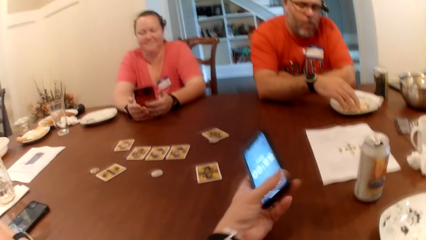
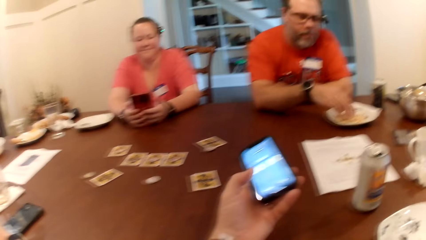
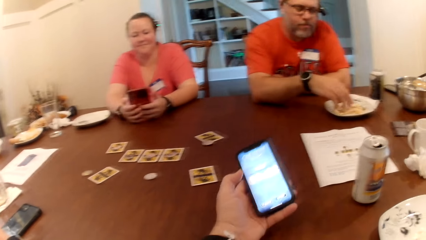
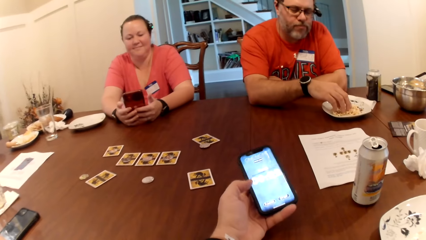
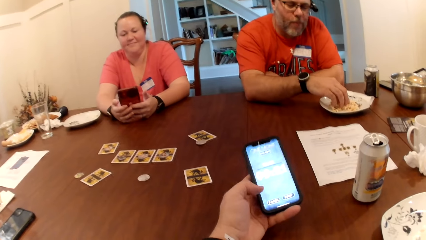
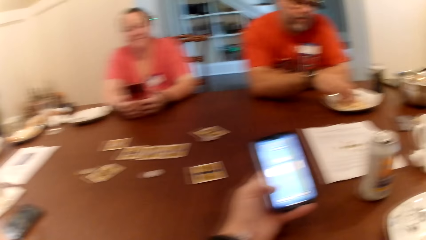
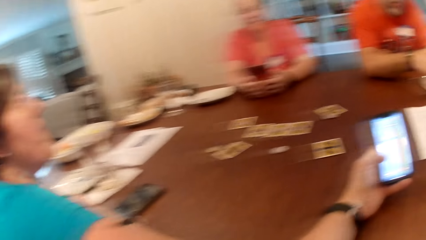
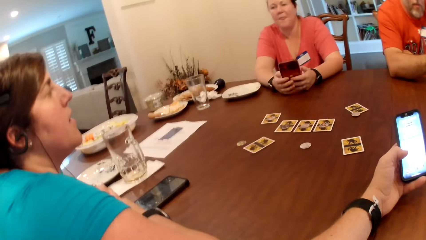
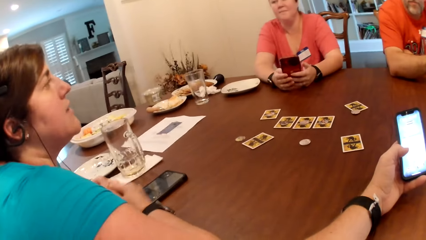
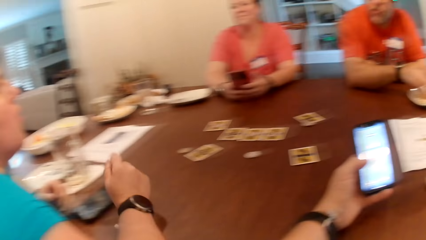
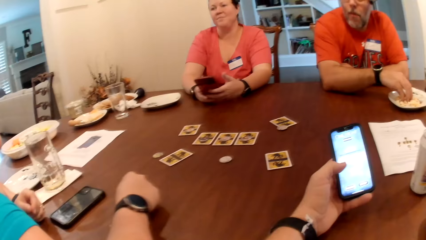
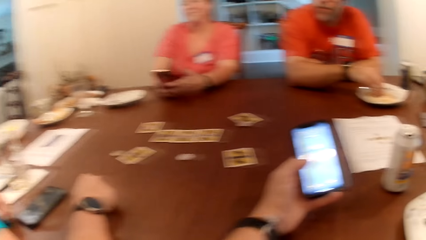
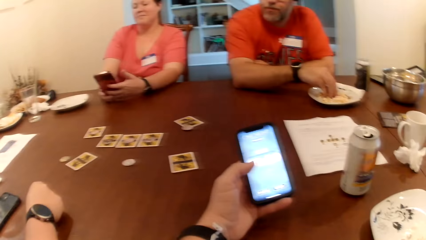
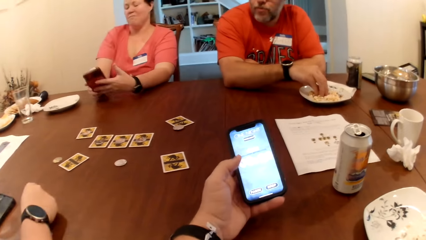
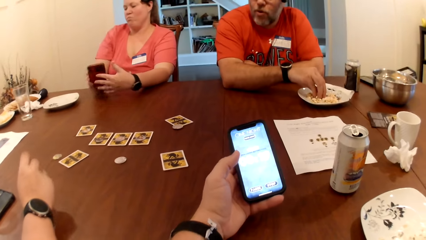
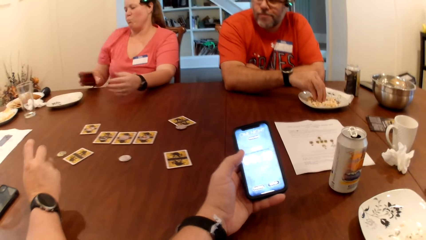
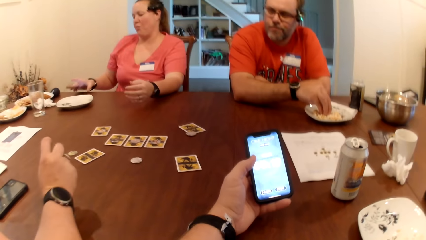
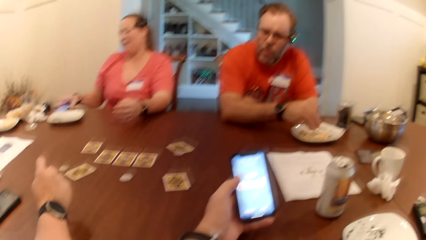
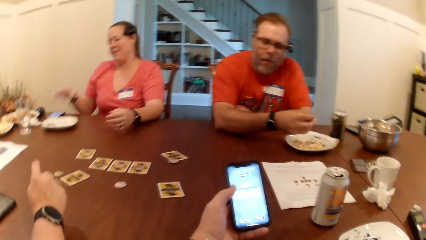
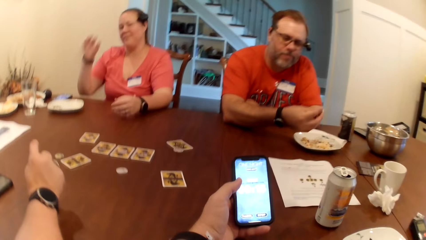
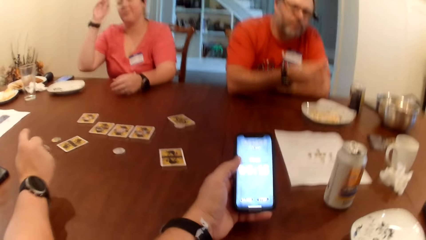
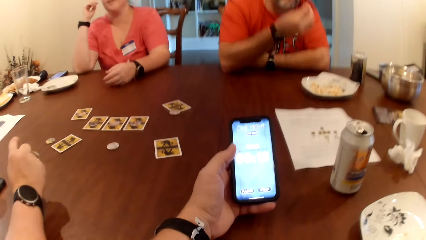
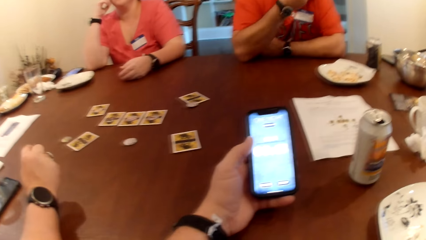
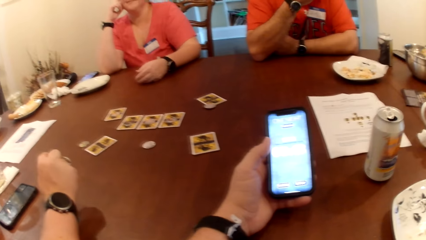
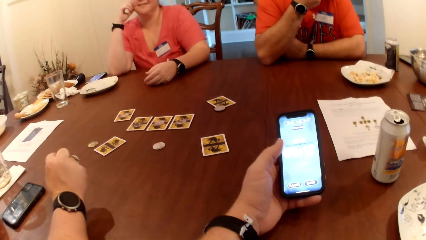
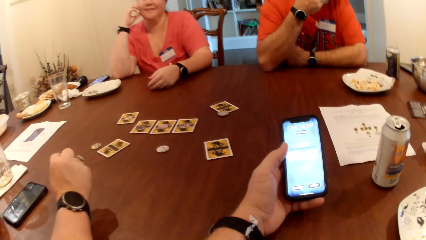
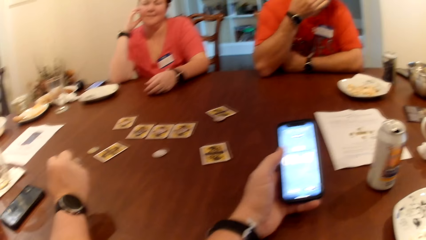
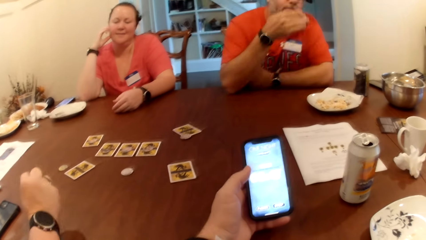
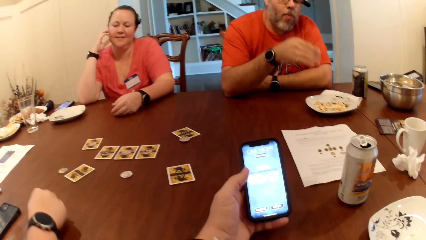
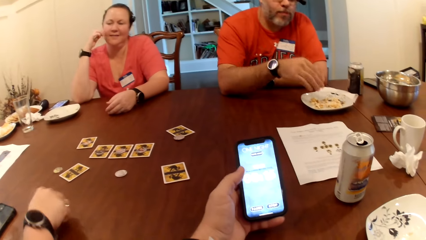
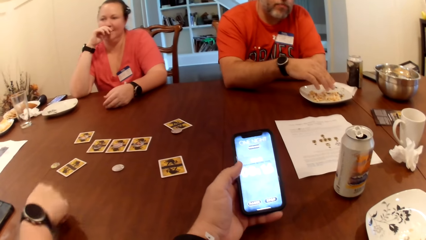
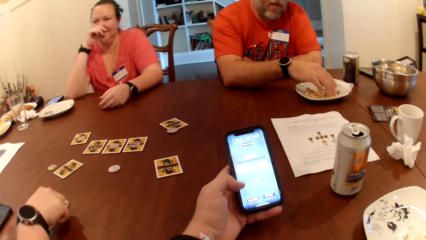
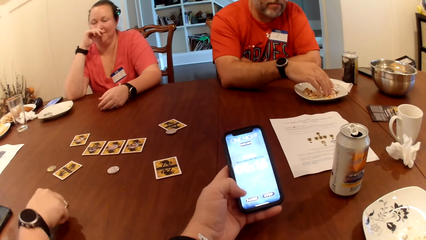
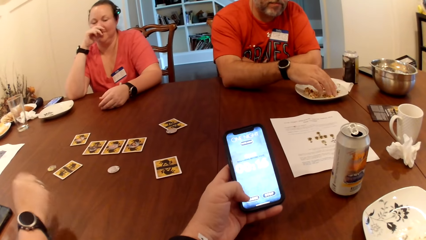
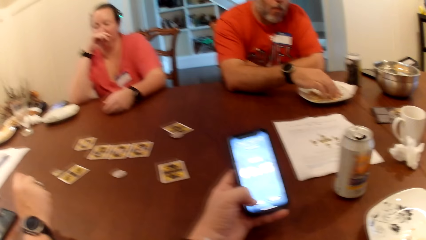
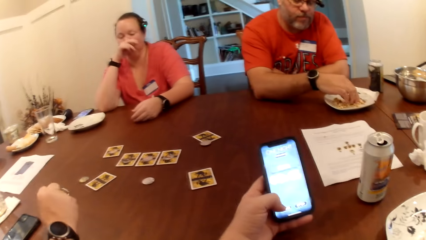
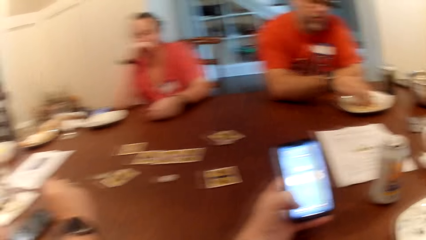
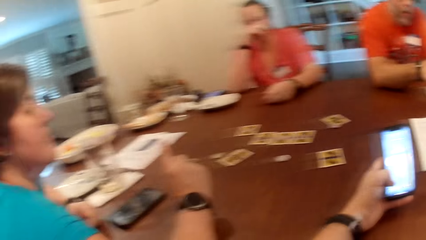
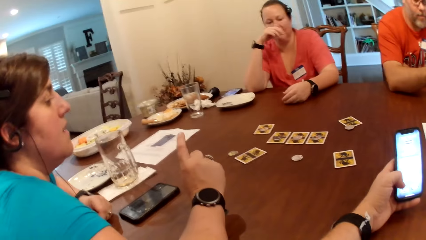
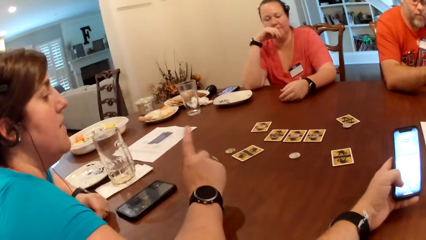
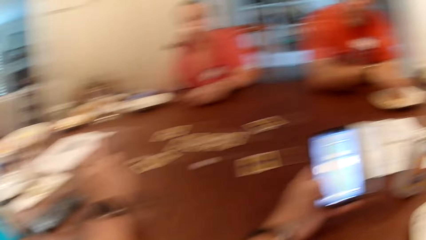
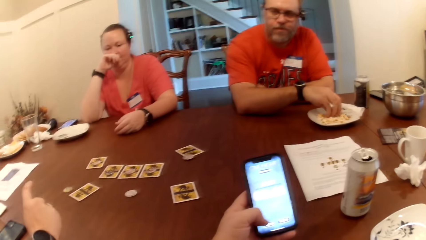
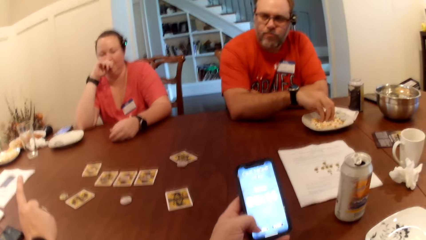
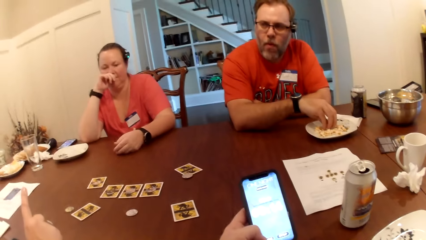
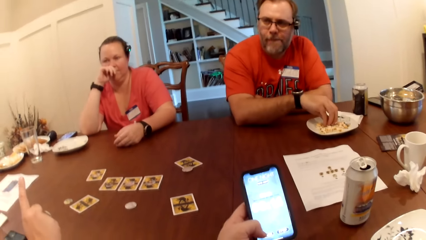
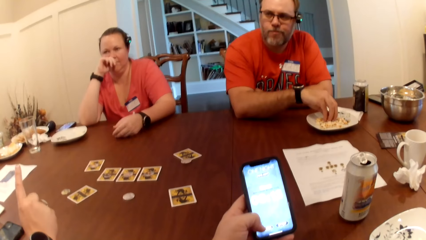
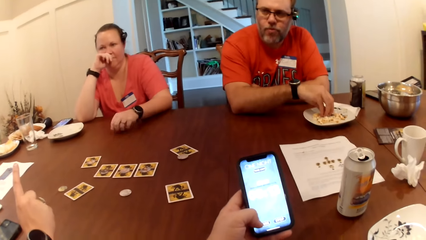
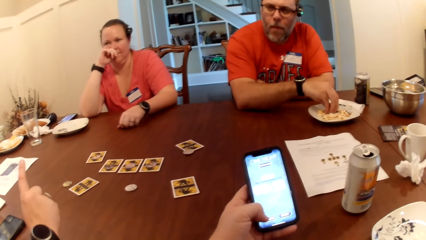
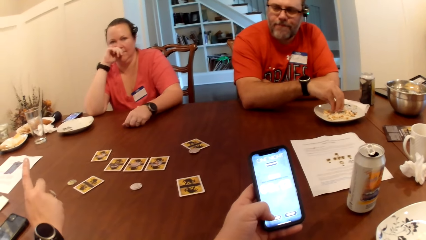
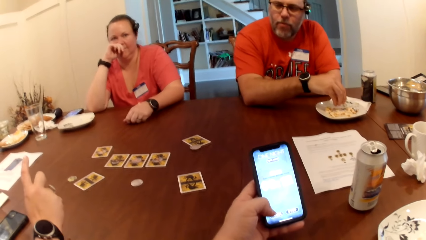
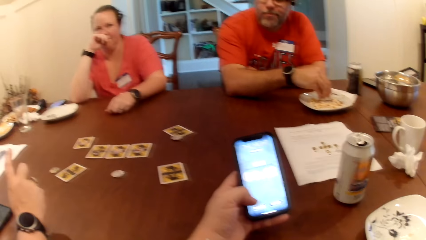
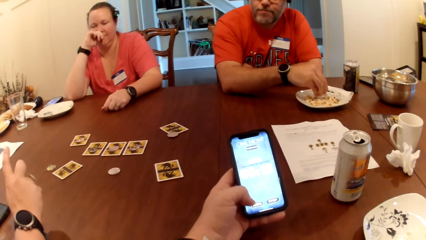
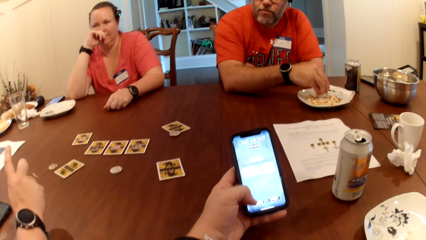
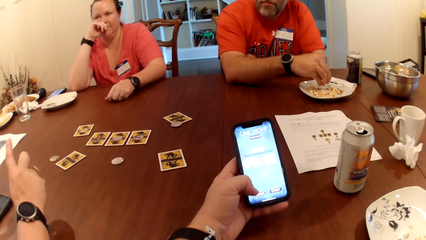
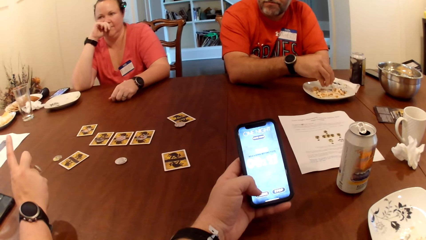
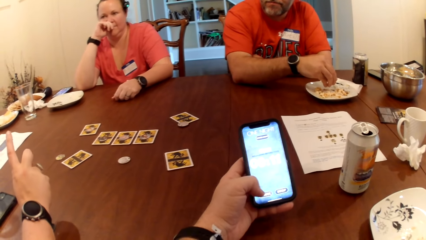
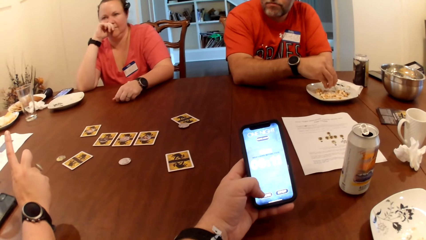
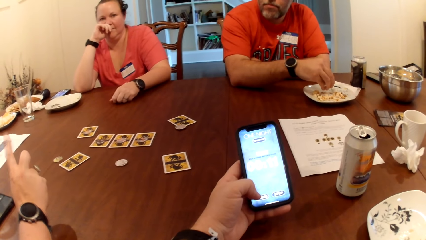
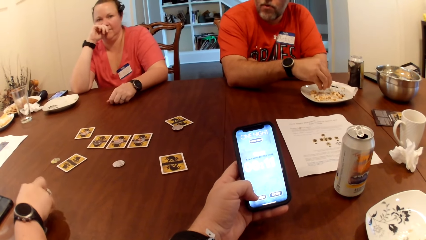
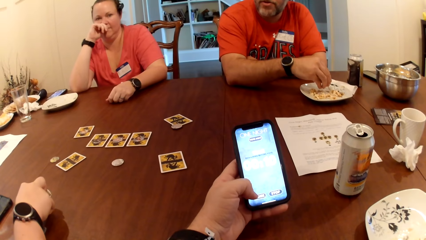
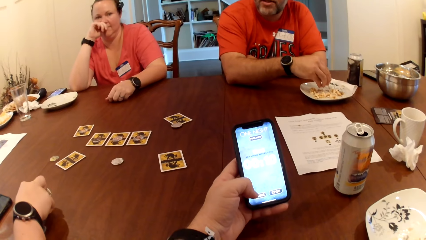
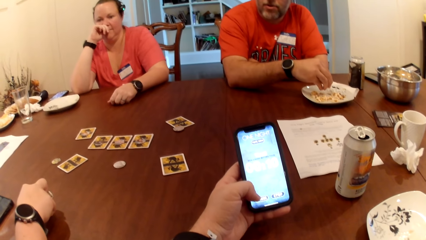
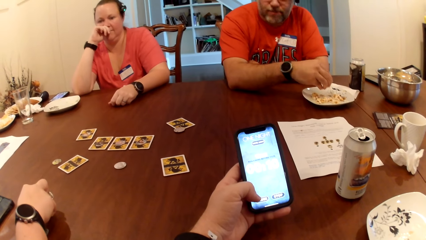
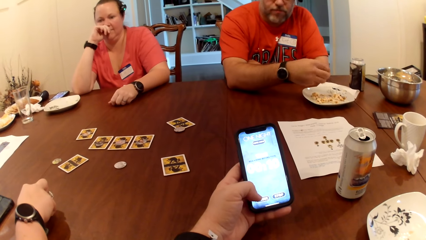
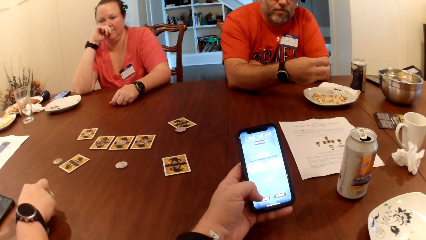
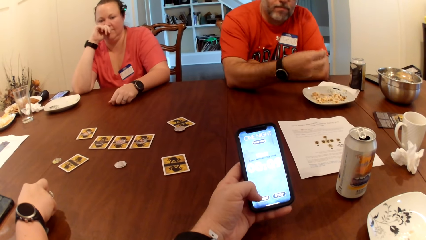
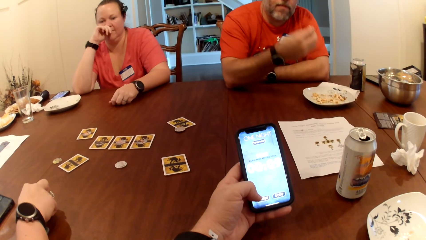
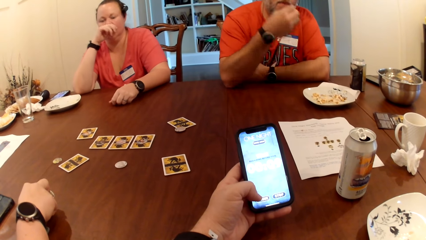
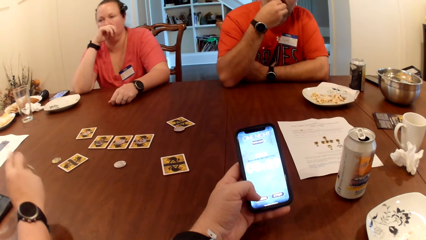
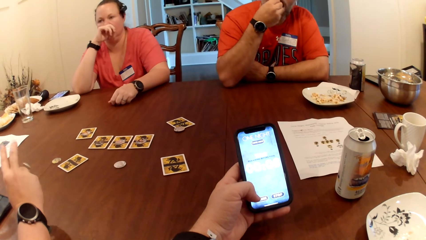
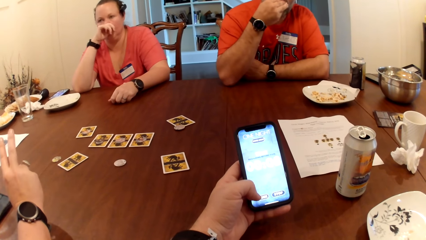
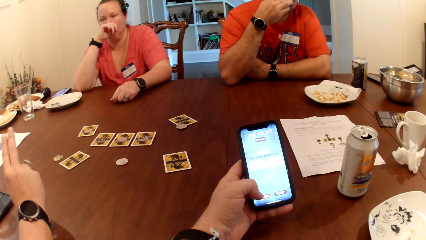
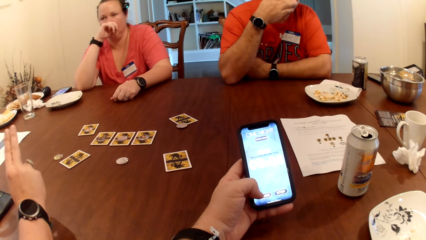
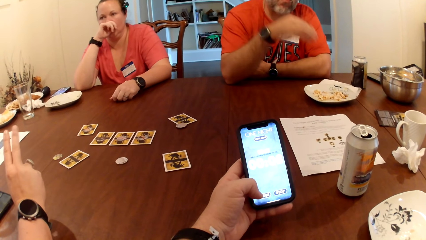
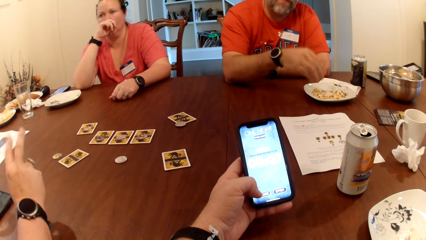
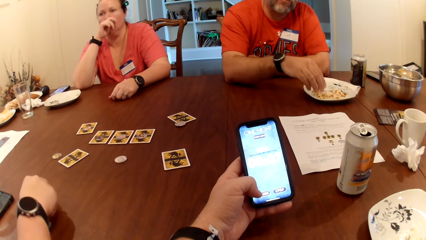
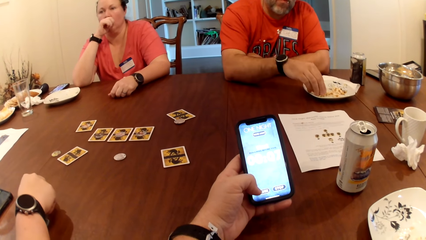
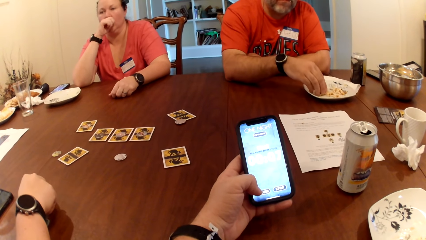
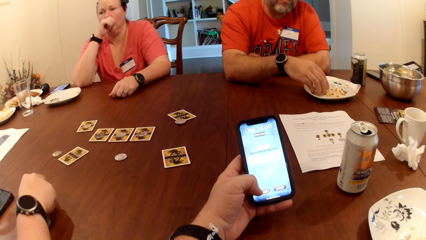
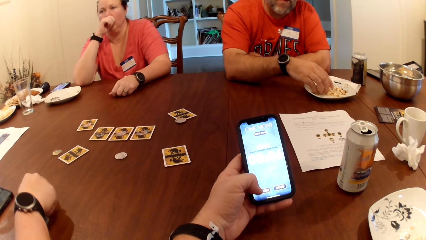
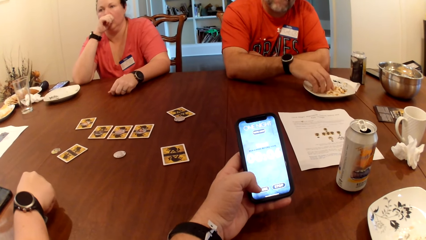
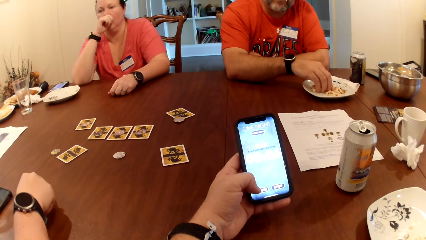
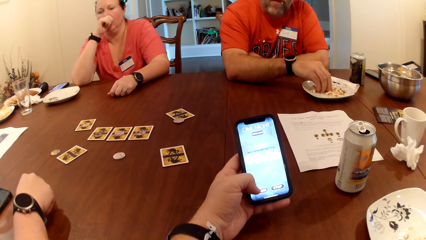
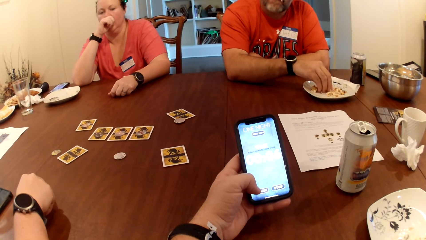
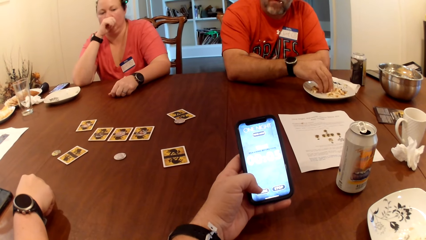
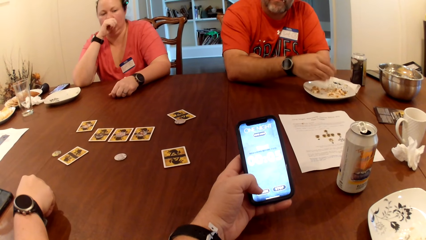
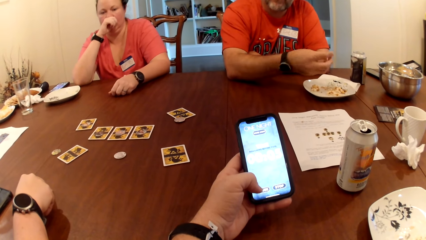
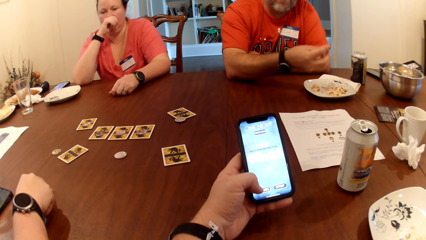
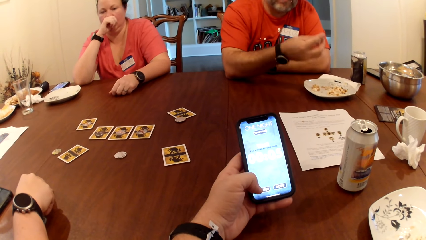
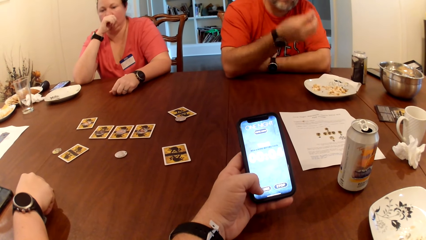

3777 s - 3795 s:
The camera wearer picks the phone on the table with his left hand. A man takes popcorn. The camera wearer uses the phone. The woman converses with the man and another woman. The other woman drops the phone in her hands on the table with her right hand. The man eats the popcorn. The man takes the popcorn. The other woman holds the face. The man eats the popcorn. The man takes the popcorn.
